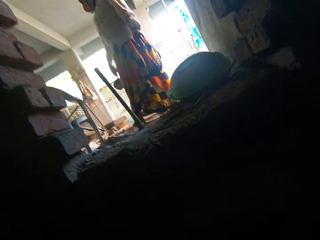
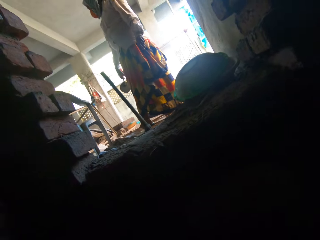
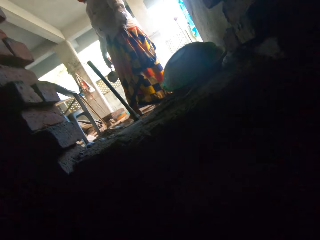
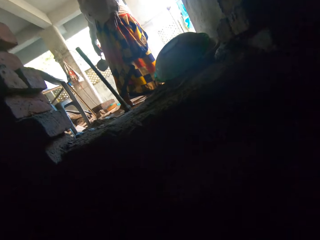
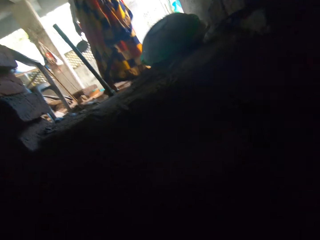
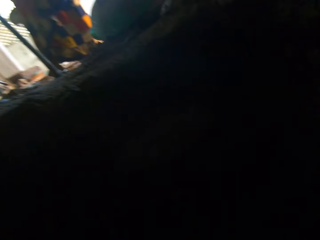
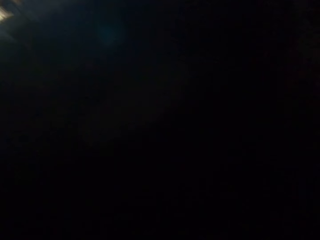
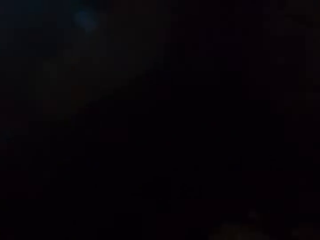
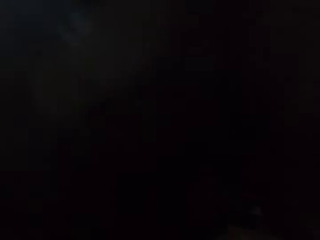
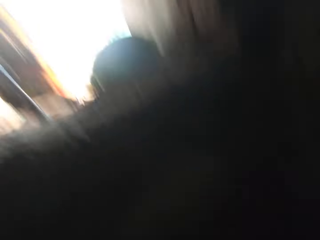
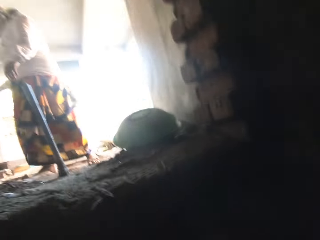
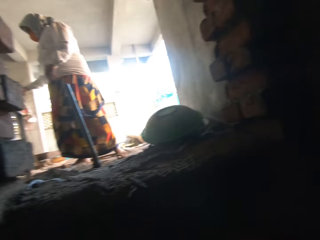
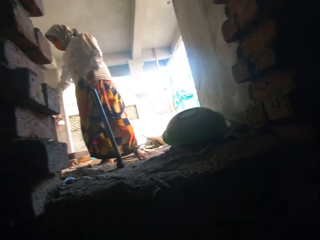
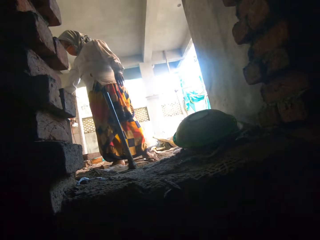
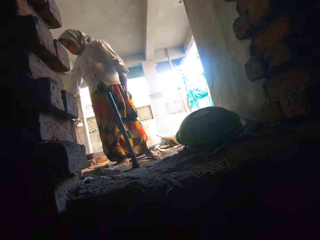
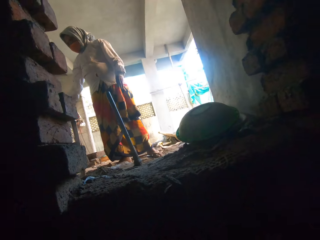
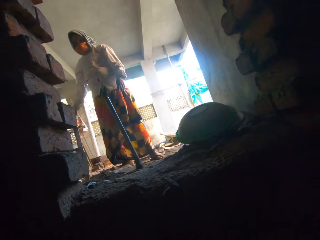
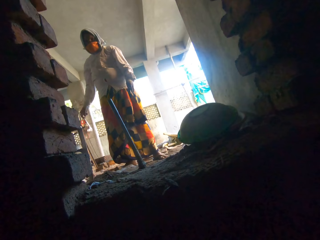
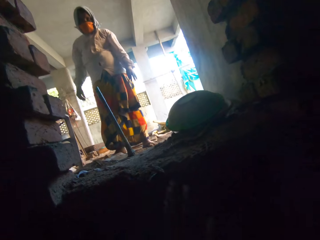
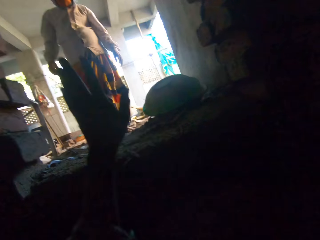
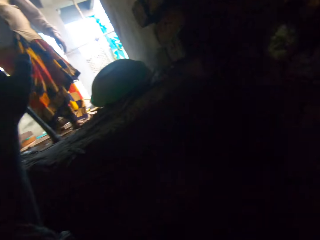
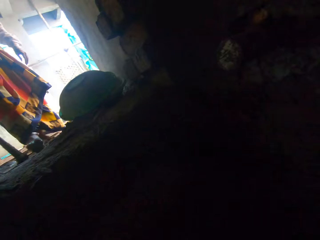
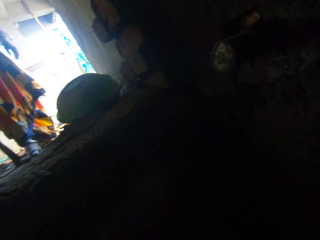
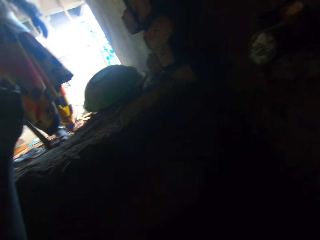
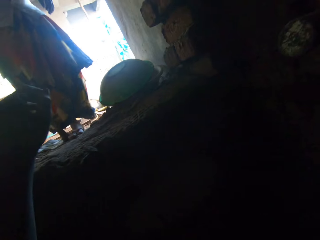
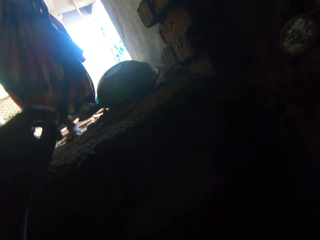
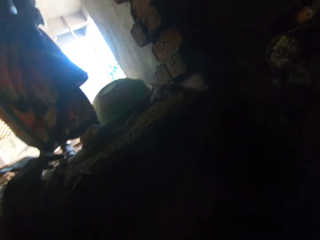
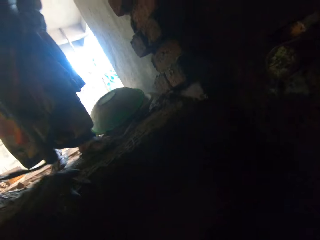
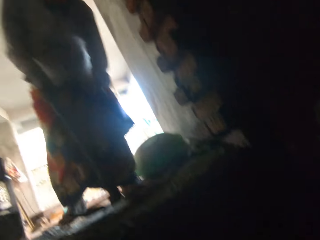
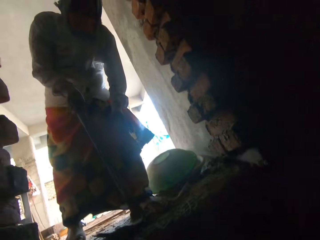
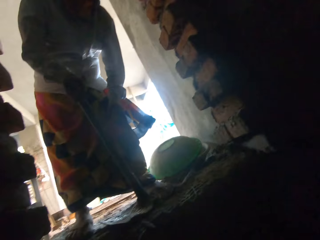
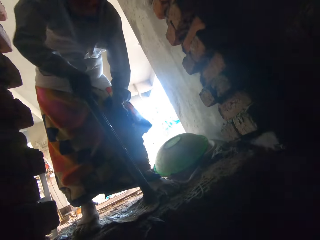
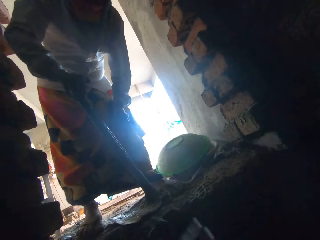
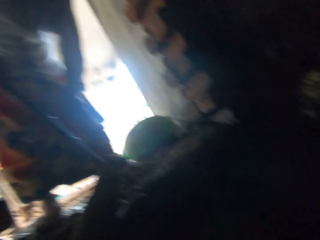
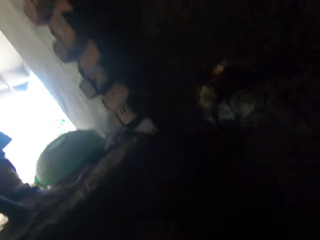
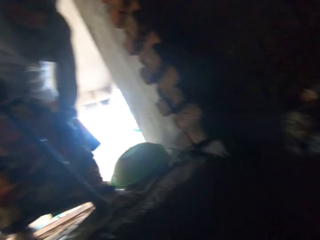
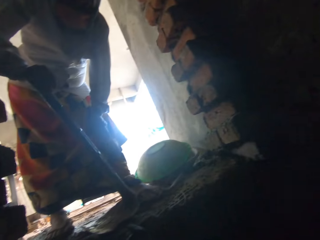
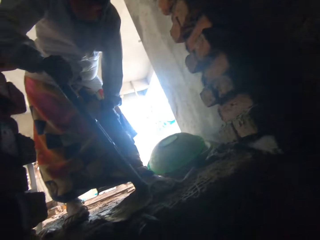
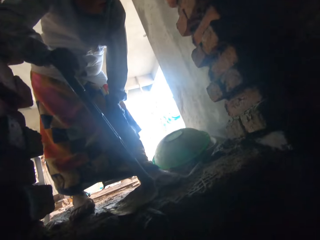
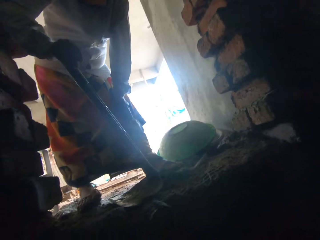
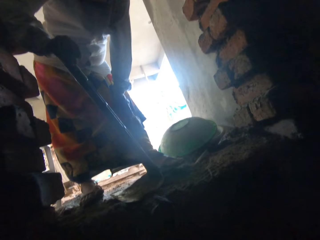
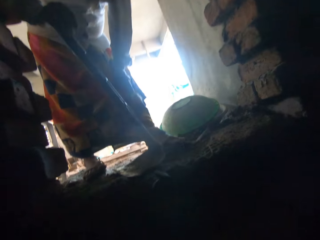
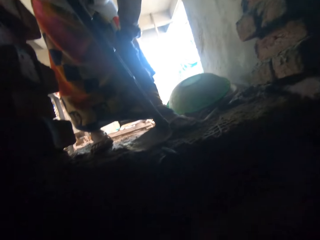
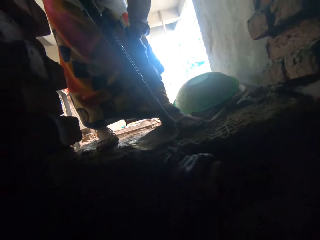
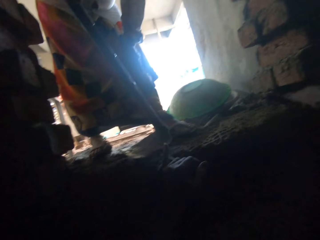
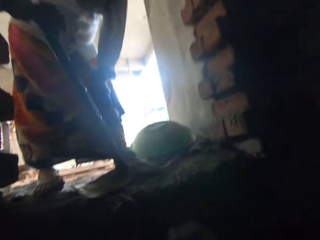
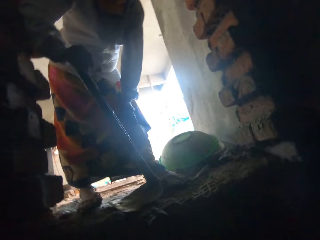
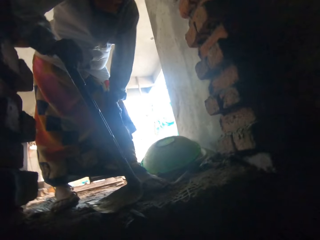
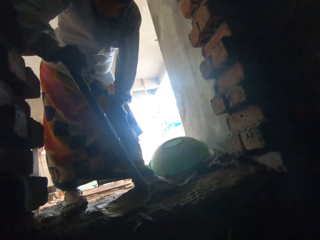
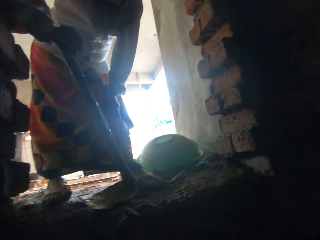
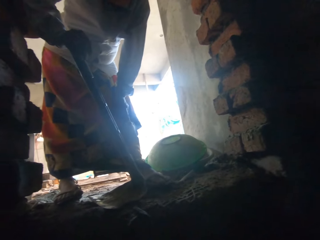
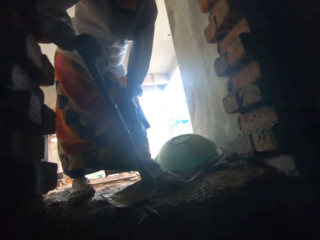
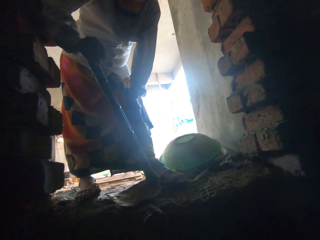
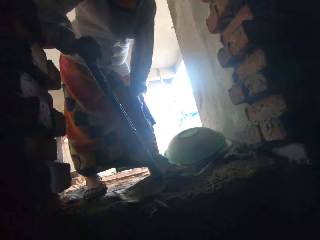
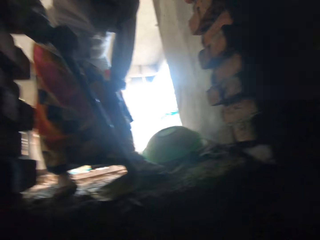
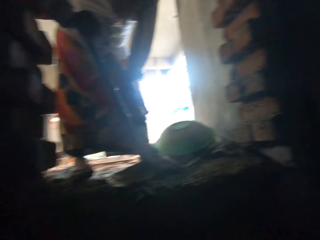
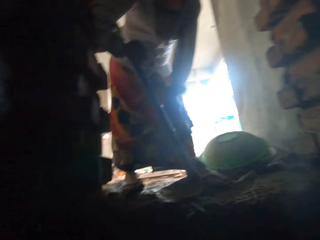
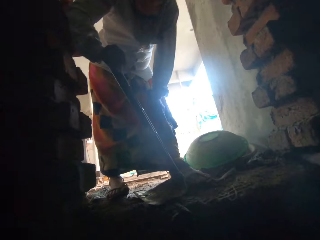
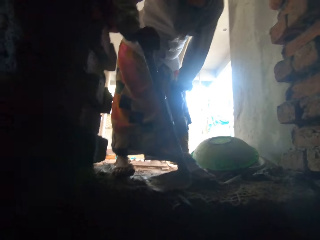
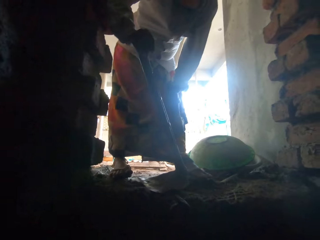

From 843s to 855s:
The camera wearer interacts with the woman. The woman holds a hoe on the floor with her right hand. The camera wearer talks to the woman.

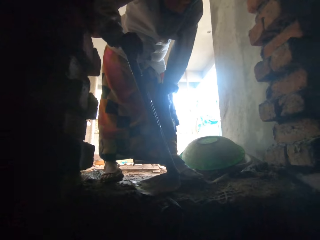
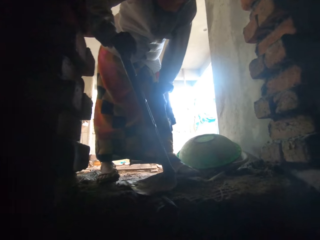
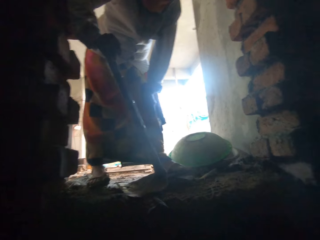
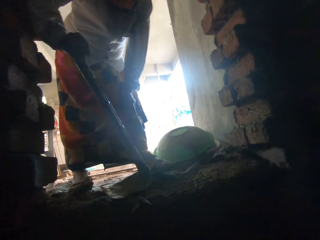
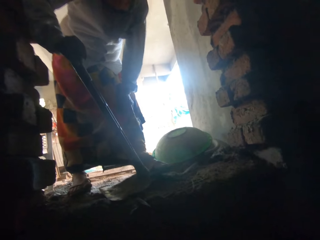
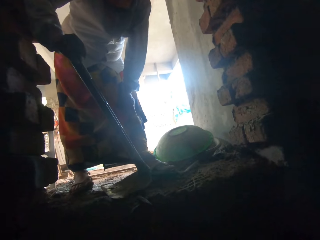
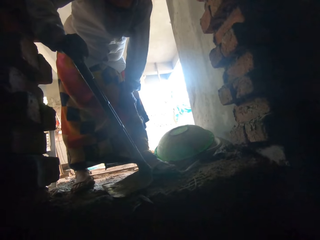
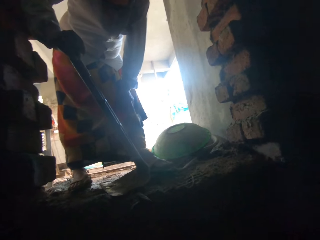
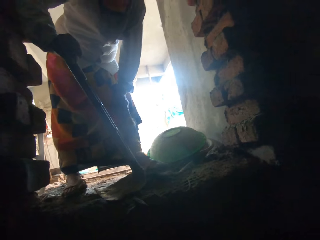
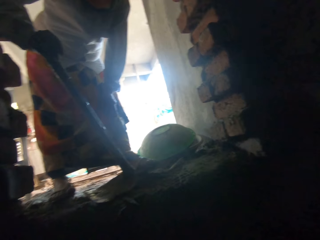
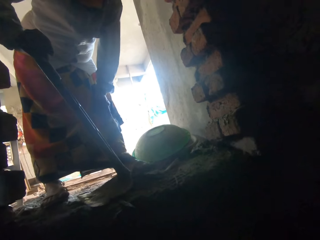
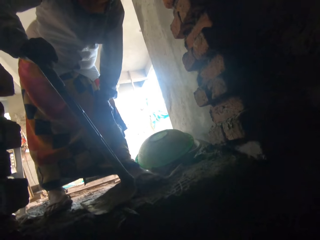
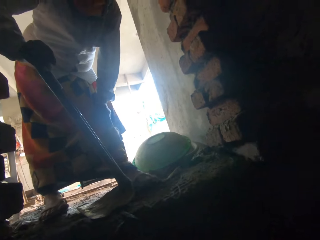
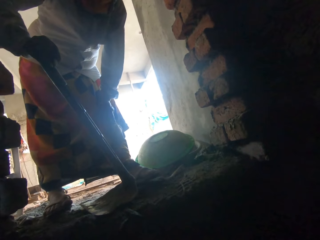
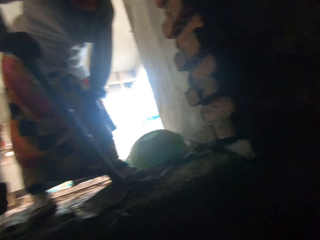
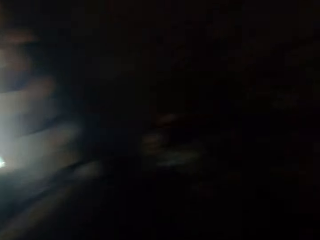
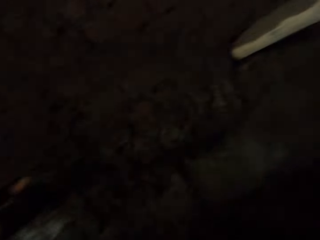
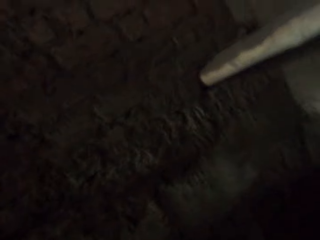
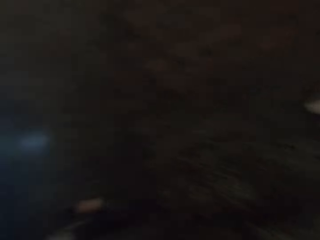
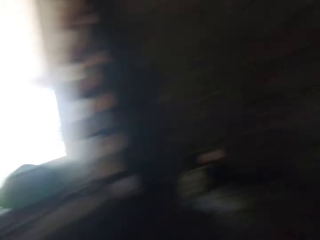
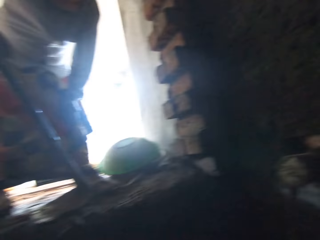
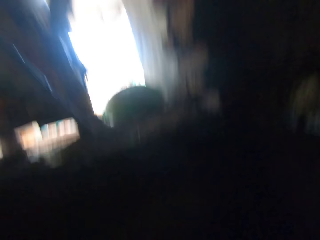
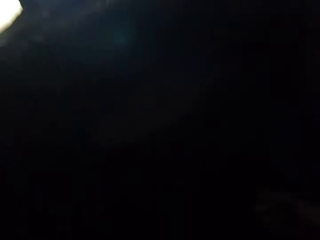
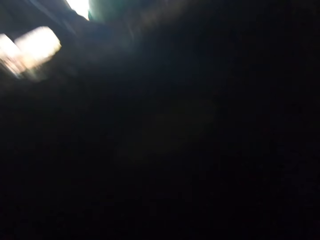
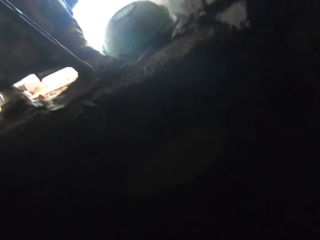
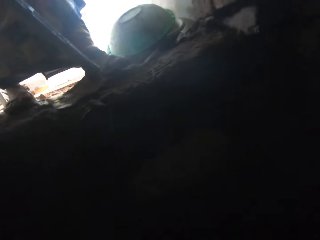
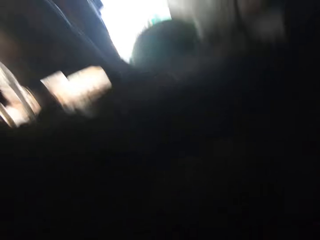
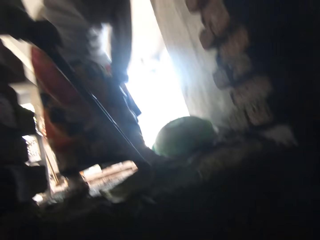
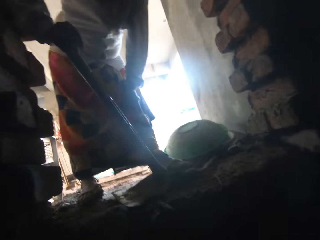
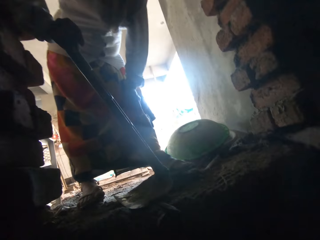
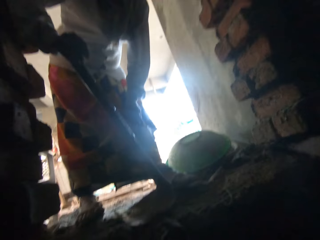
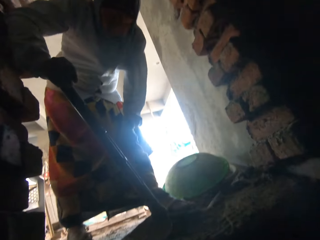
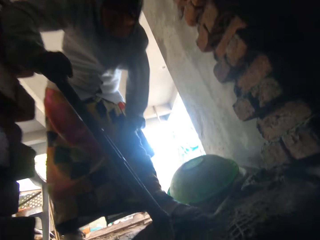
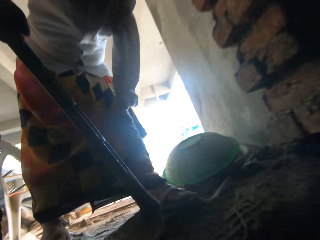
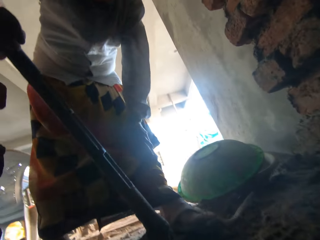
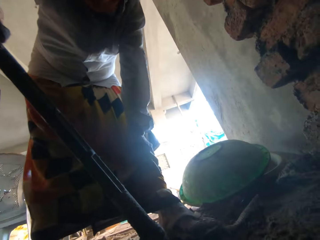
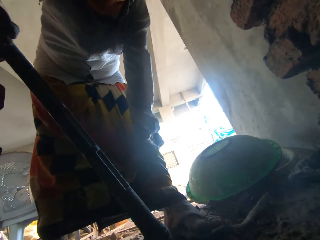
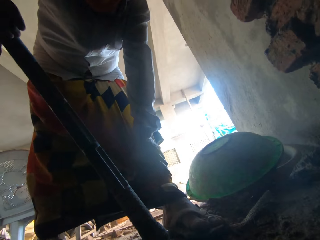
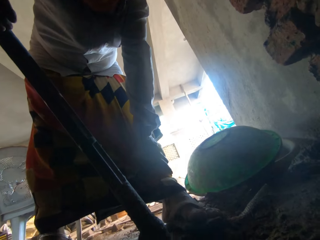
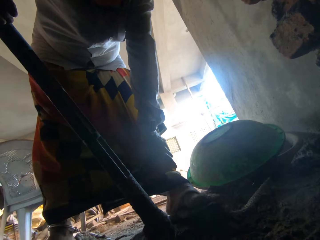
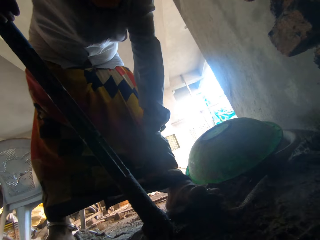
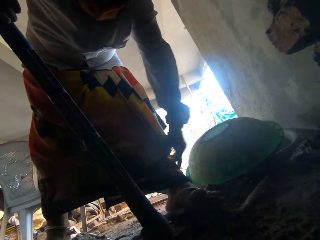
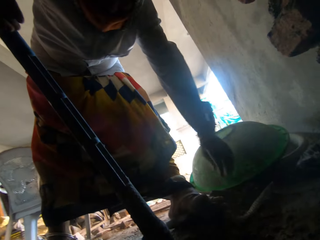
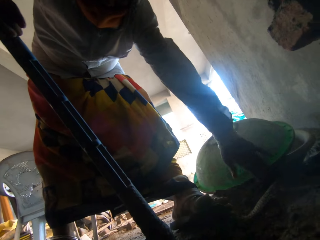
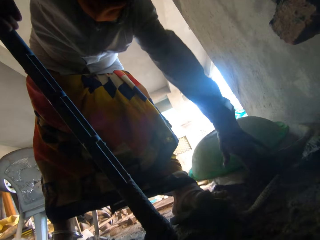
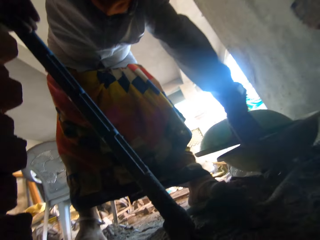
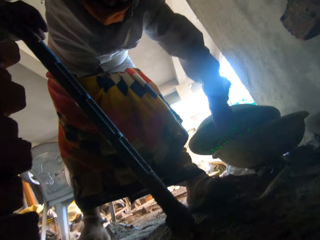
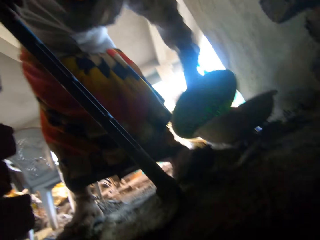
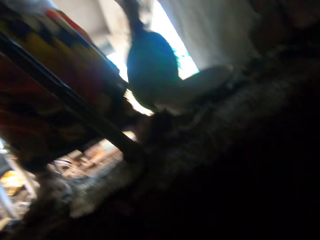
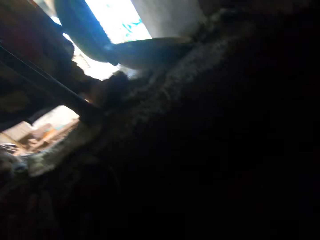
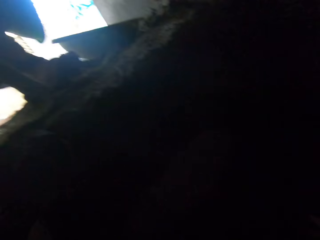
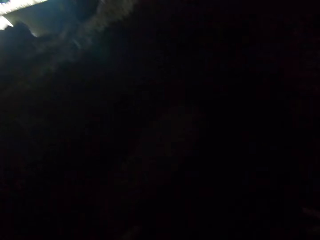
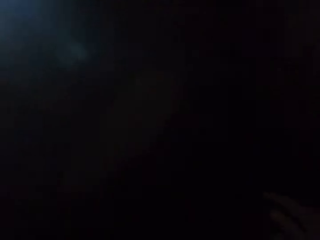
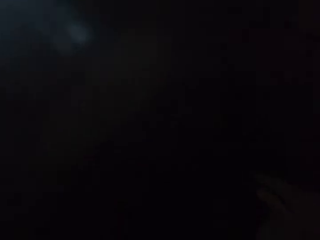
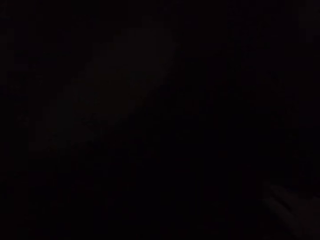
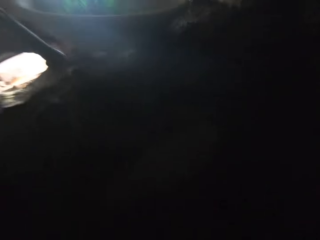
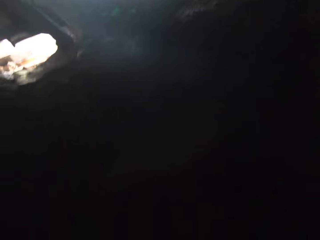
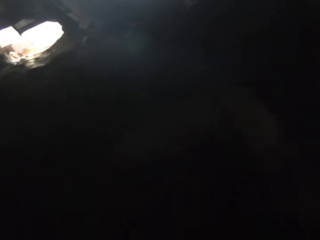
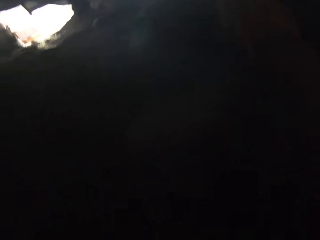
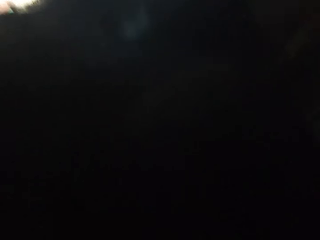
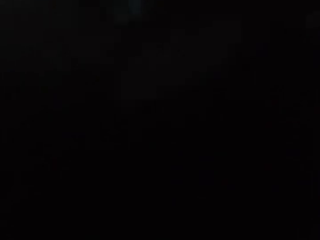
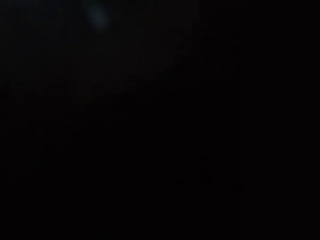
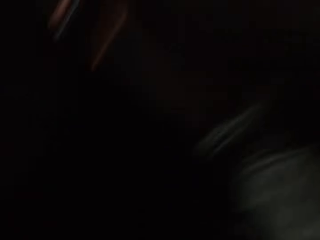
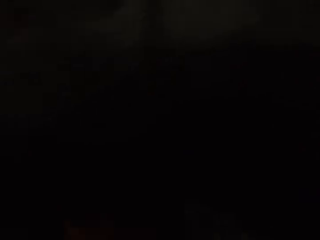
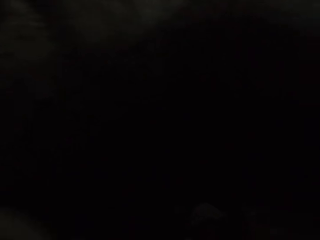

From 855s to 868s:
The woman picks up a mortar pan from the floor with her left hand. The camera wearer collects the mortar pan from the woman with his right hand.
